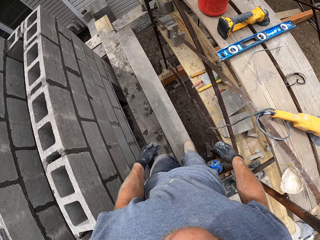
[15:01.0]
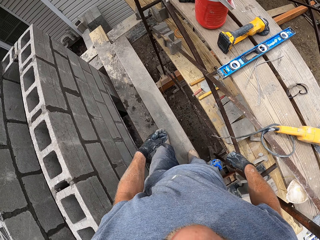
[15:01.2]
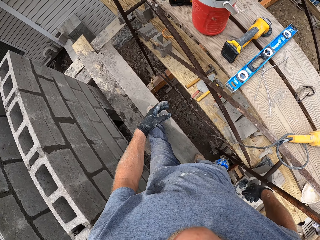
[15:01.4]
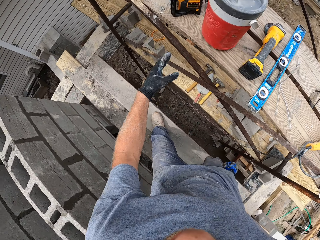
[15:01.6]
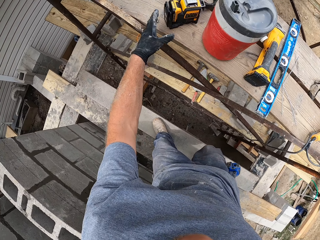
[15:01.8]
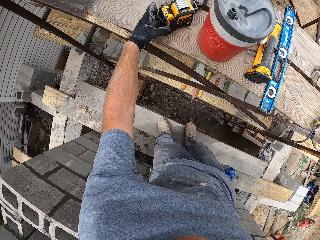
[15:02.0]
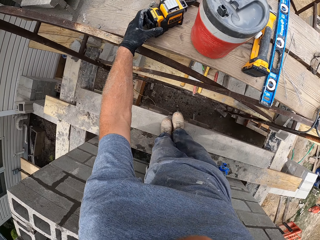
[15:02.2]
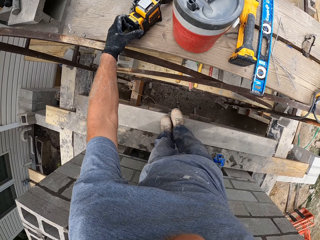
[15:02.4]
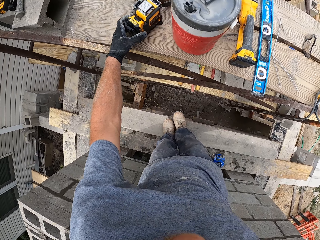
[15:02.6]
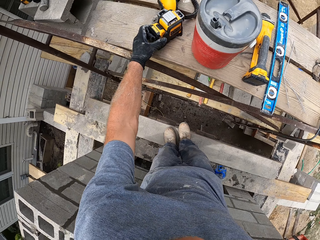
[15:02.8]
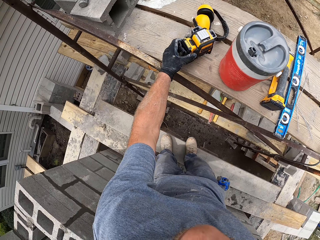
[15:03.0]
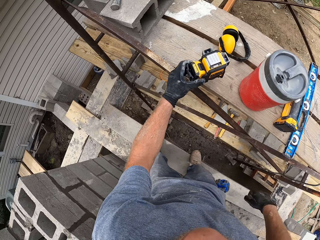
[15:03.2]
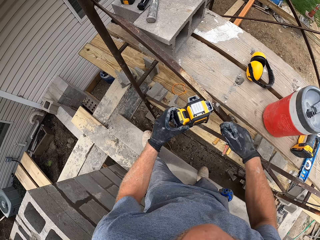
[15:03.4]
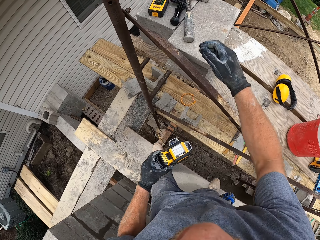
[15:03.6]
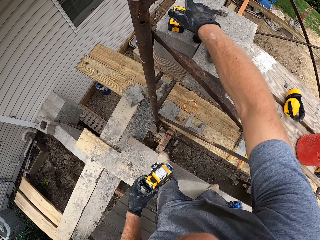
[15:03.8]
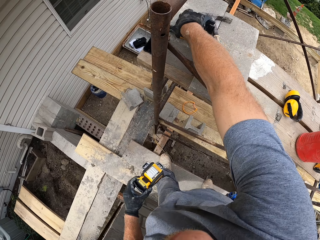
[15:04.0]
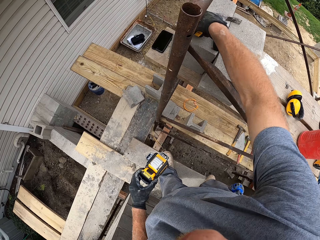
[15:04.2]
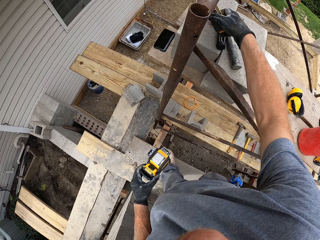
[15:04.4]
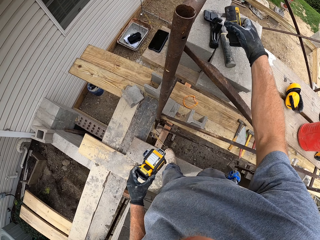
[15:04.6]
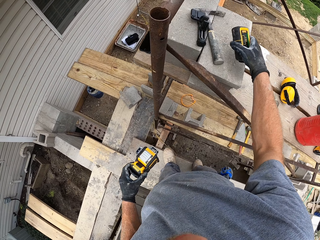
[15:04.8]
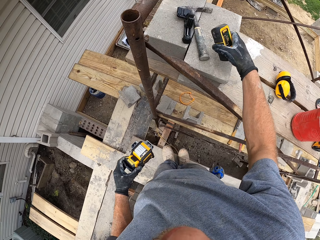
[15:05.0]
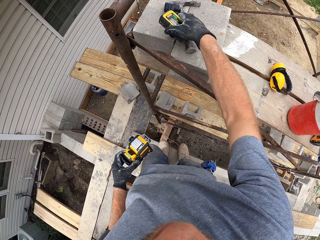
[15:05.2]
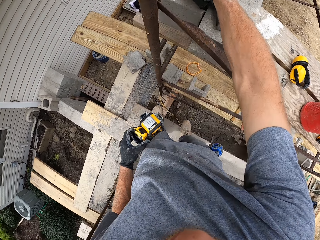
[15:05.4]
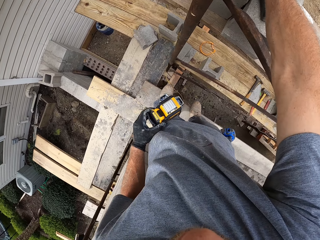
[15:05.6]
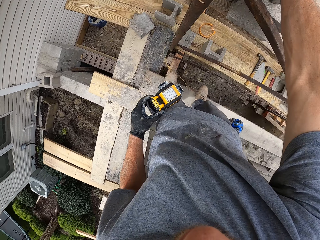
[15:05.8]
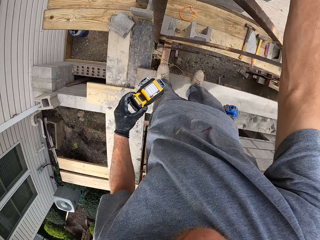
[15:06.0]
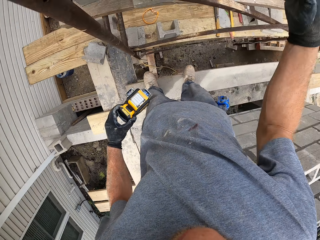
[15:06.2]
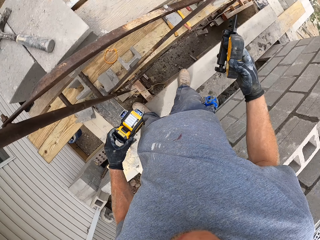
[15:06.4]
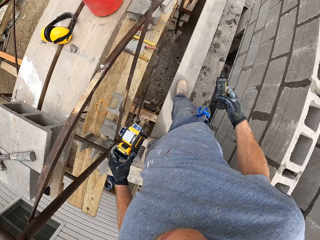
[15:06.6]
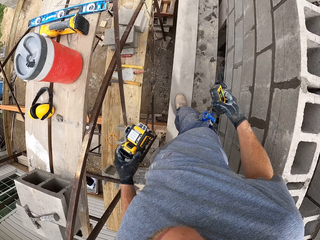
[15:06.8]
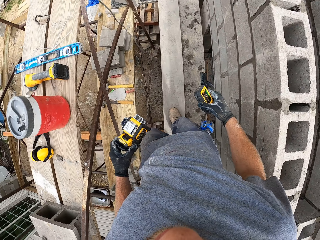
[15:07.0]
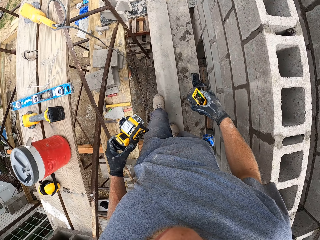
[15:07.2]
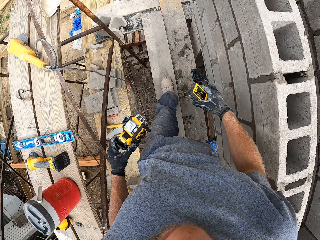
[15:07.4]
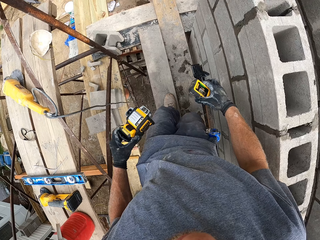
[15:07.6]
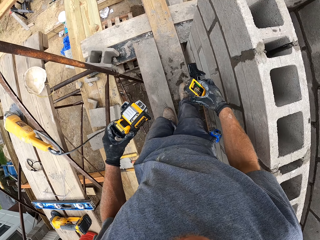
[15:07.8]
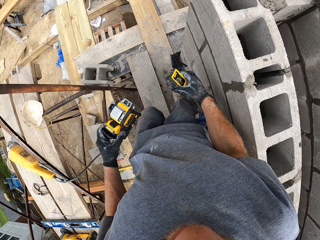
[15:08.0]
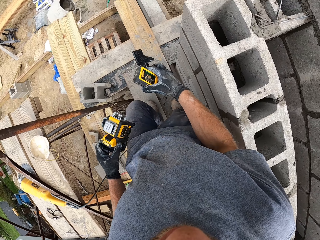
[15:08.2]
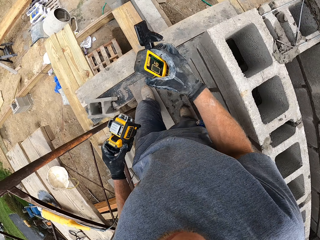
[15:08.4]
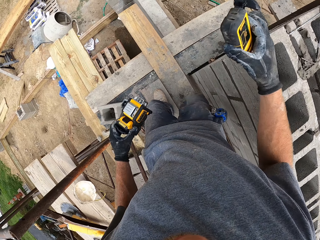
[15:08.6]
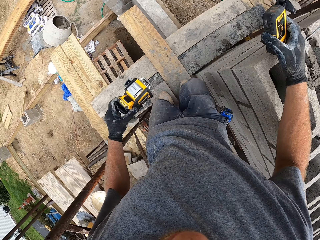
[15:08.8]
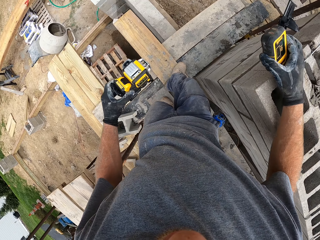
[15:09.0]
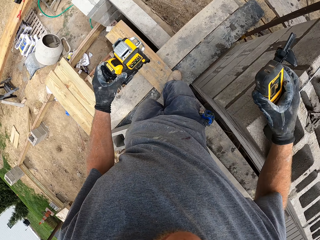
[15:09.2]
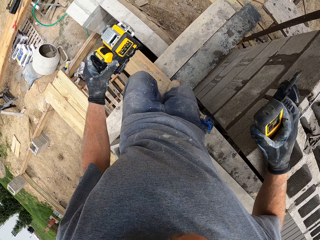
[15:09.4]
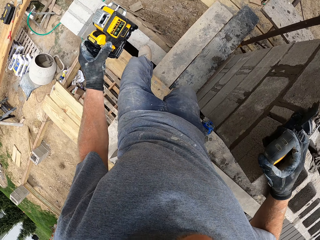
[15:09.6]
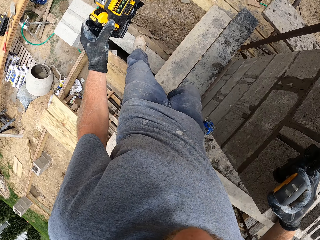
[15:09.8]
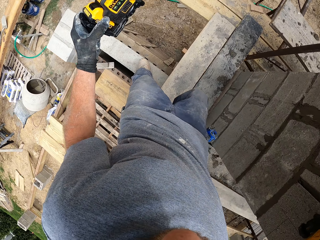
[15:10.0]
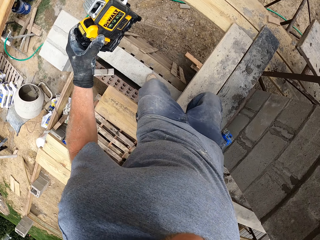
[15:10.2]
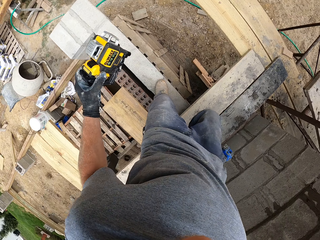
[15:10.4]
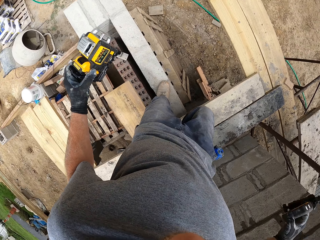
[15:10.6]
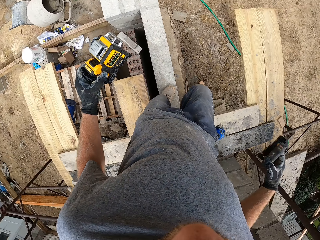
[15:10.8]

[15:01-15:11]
The camera wearer picks up a laser level on a plank. They take a dewalt battery. They pick up a laser measure on the plank. They pick up a laser measure support on the plank. They walk around the construction and come down from the platform.

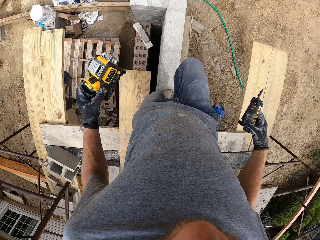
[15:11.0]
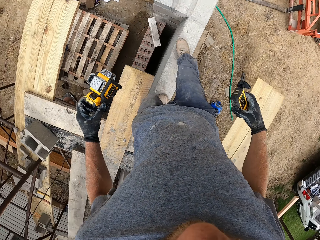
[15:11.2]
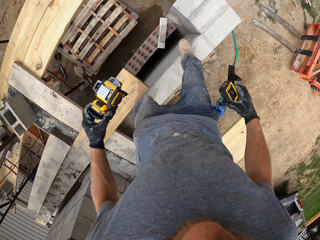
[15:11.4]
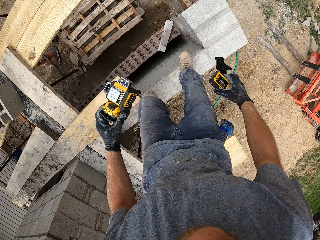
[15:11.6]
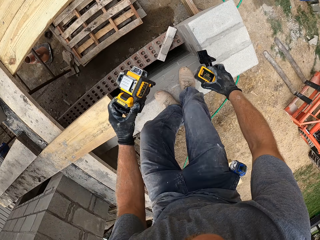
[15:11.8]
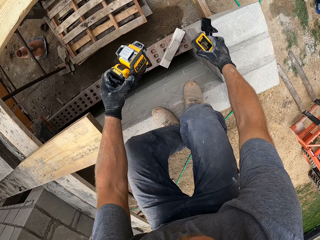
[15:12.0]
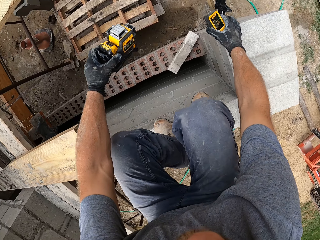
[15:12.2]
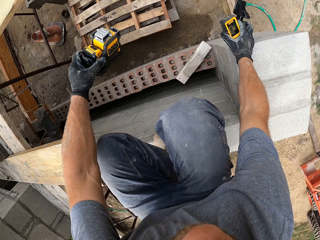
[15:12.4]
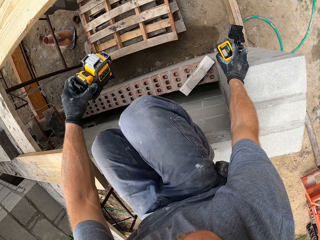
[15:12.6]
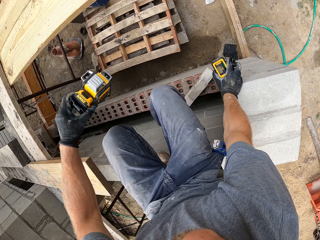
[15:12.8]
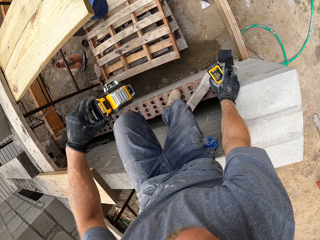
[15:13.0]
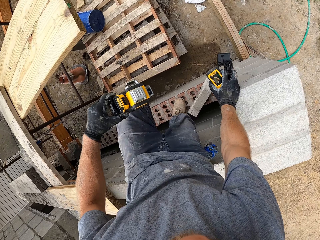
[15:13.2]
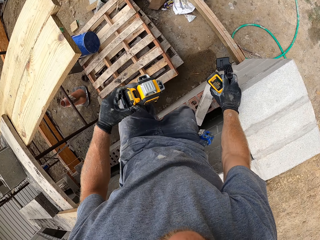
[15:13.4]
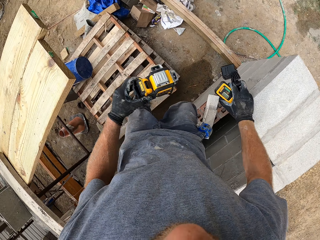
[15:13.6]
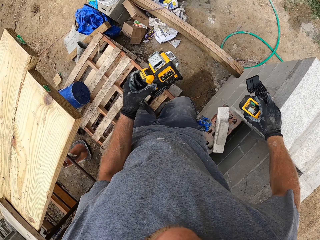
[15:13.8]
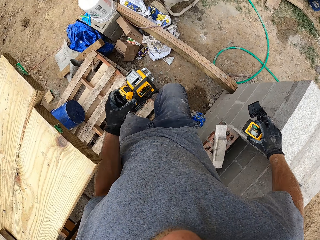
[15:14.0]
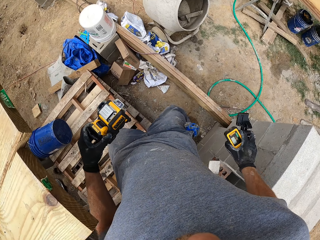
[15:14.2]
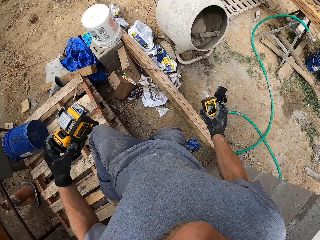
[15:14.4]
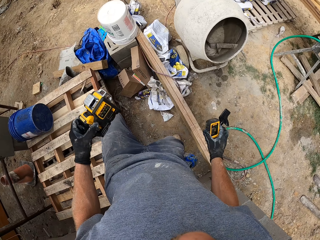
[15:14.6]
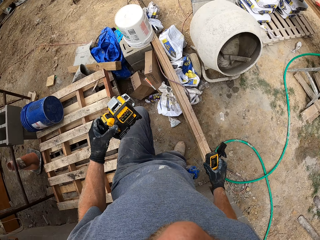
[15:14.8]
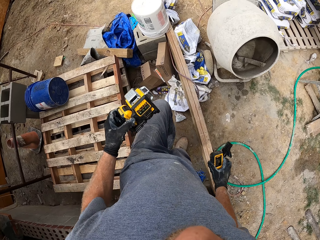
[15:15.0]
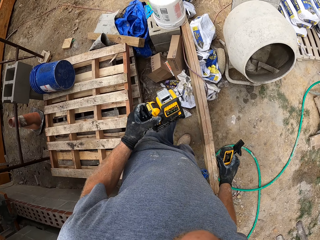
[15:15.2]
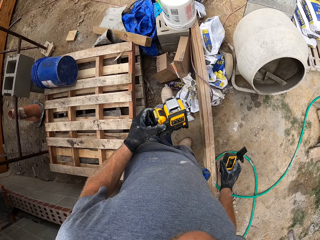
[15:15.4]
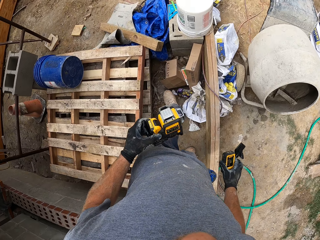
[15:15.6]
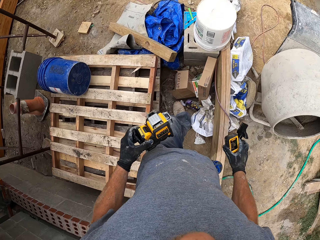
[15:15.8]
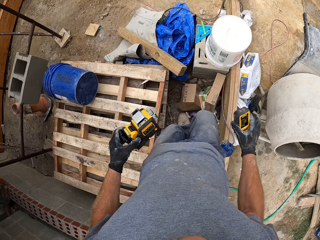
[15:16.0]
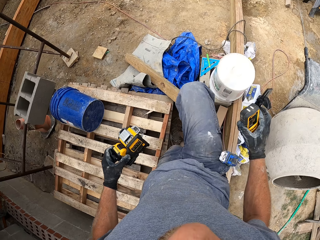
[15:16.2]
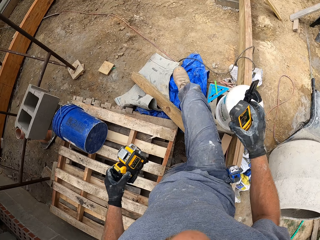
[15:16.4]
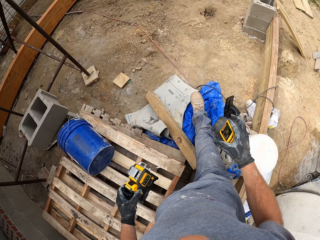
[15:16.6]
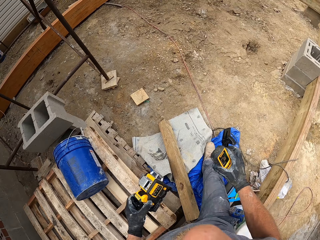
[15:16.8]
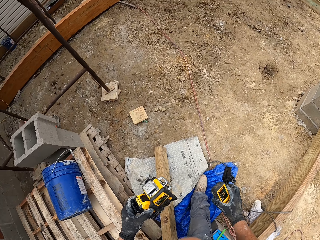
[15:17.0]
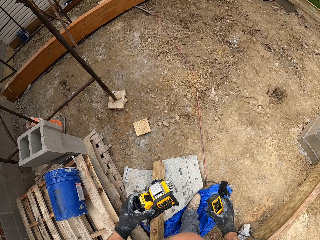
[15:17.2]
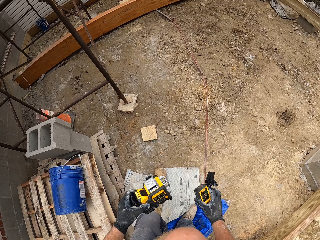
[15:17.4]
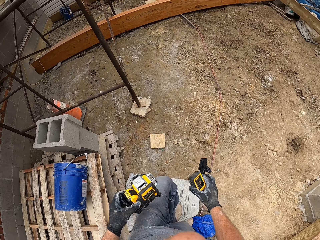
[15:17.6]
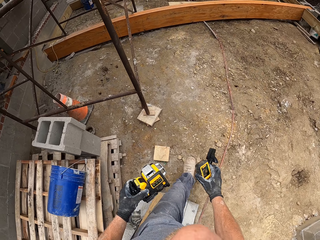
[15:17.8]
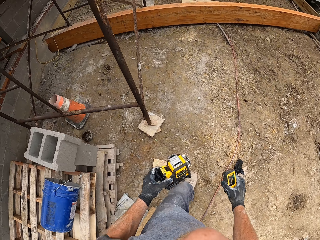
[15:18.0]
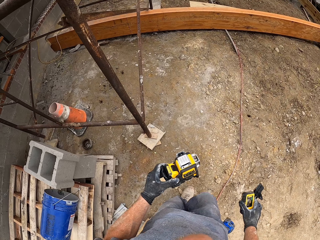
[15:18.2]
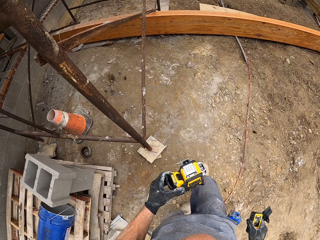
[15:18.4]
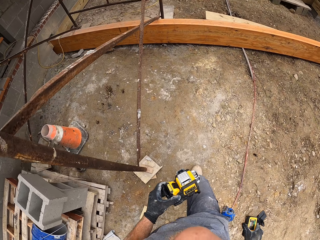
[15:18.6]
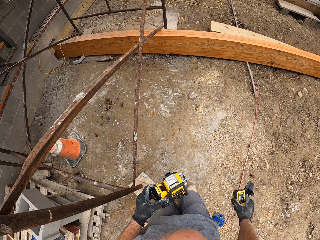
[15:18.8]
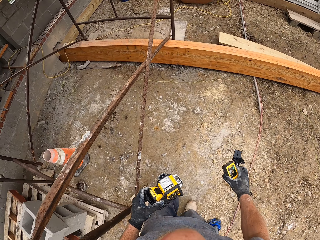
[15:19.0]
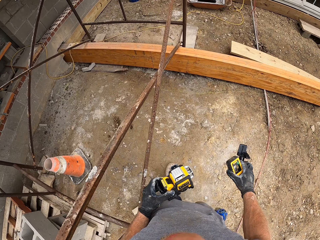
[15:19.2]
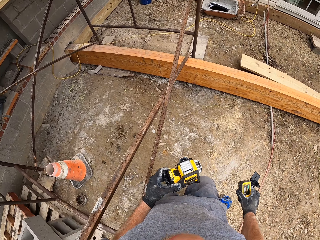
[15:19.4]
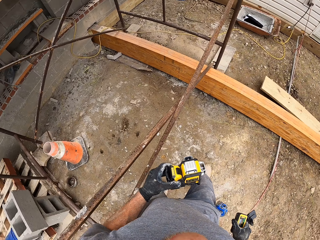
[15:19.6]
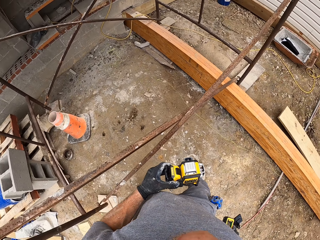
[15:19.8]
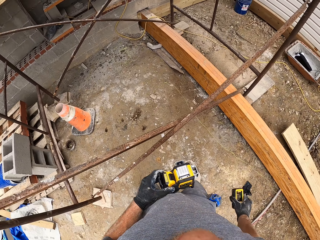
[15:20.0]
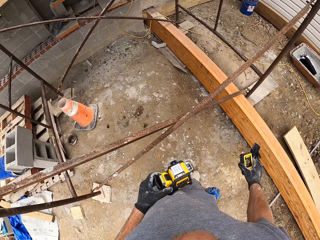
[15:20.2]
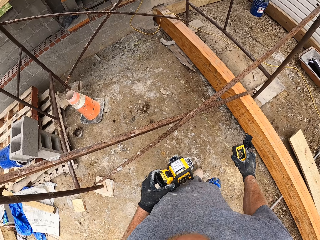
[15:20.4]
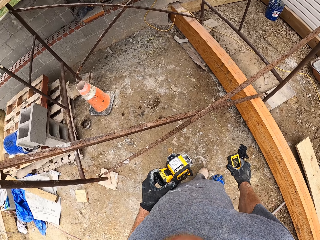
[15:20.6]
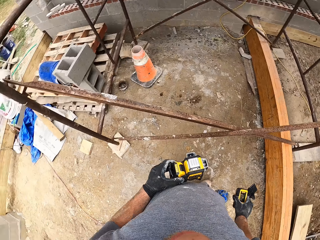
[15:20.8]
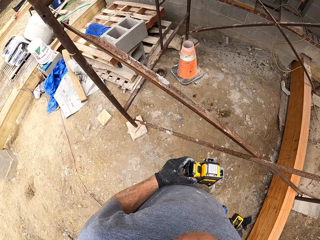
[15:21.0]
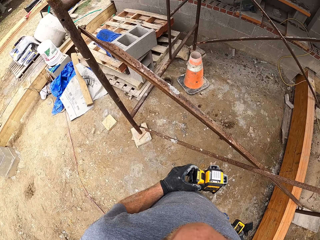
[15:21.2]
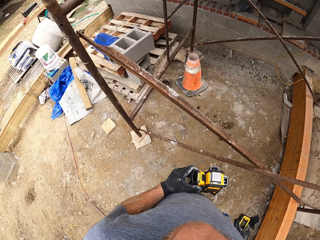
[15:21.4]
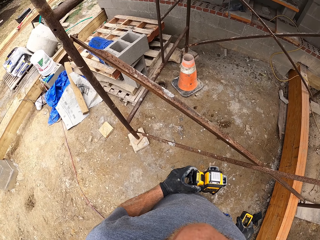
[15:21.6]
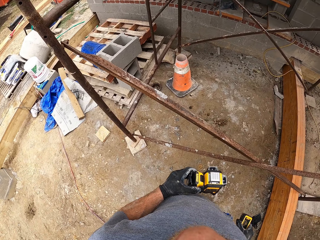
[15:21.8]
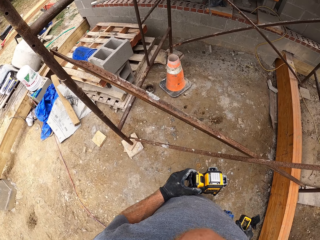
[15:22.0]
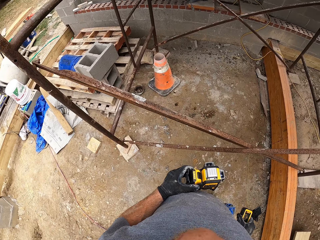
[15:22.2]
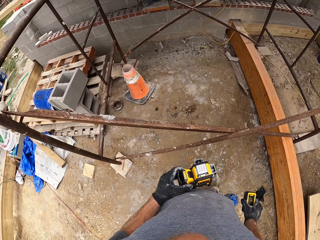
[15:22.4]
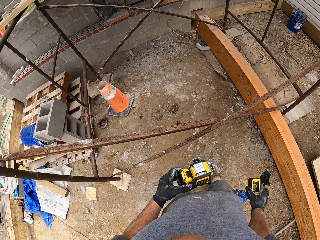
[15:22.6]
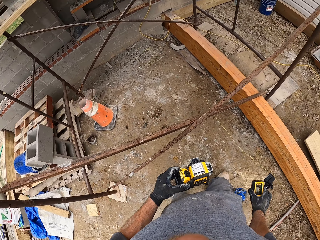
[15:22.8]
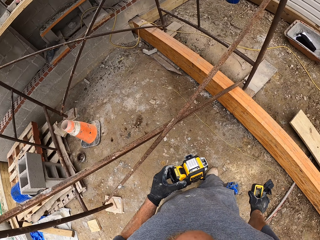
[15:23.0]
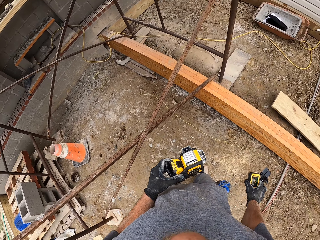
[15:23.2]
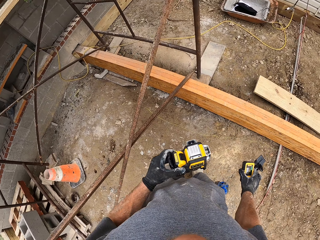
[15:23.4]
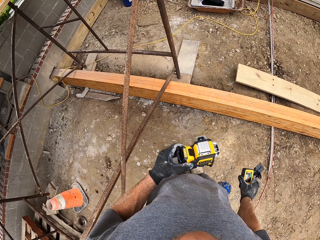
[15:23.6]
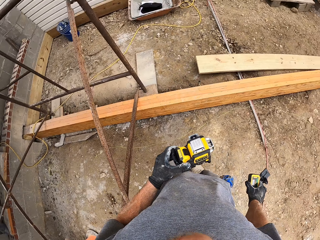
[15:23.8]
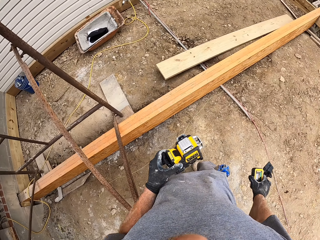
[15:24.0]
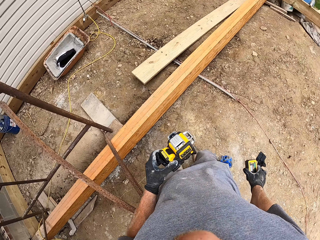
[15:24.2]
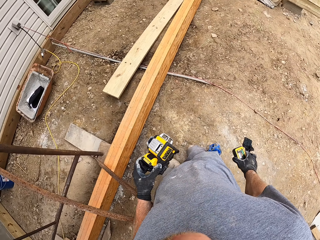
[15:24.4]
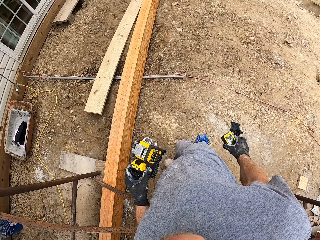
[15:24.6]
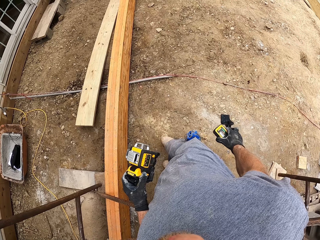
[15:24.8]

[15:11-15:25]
The camera wearer walks down the construction. They walk around the construction. They look at the construction.
